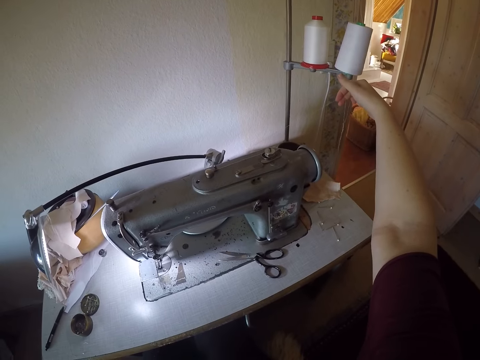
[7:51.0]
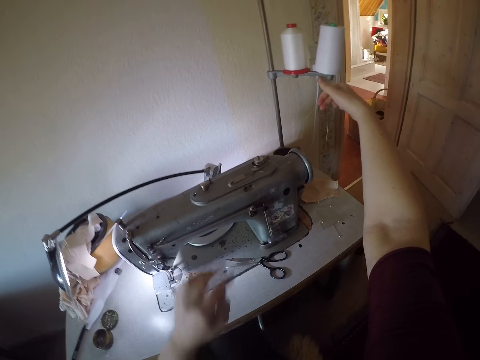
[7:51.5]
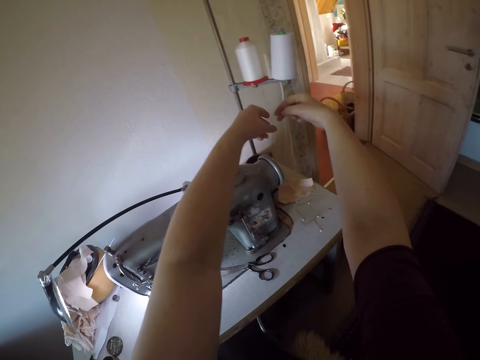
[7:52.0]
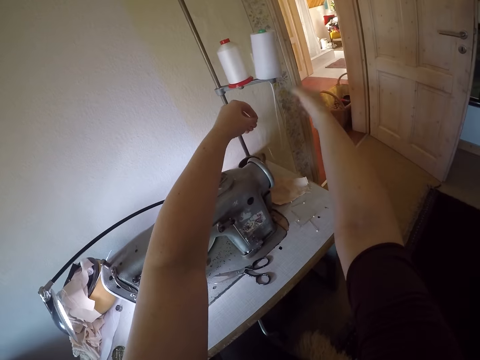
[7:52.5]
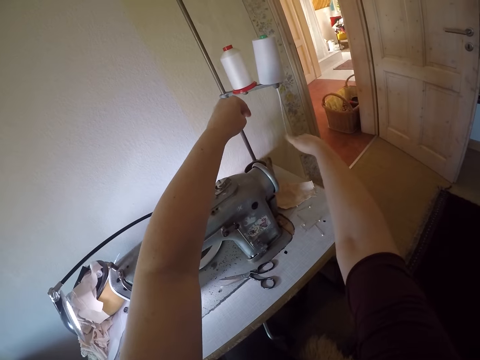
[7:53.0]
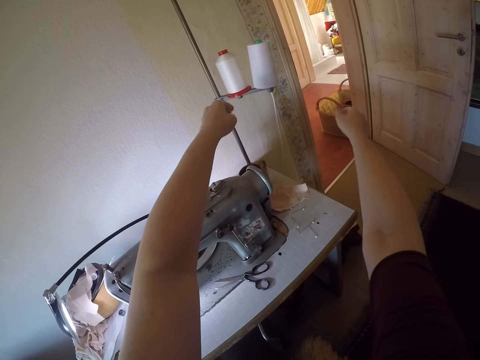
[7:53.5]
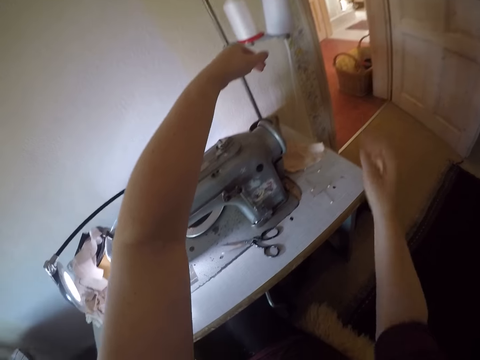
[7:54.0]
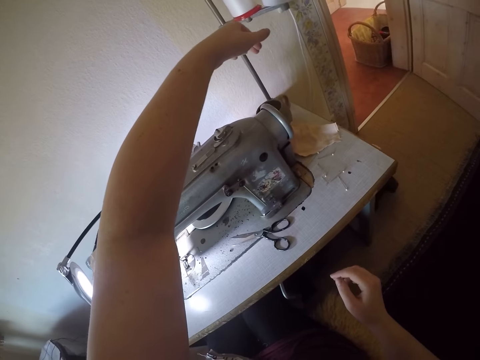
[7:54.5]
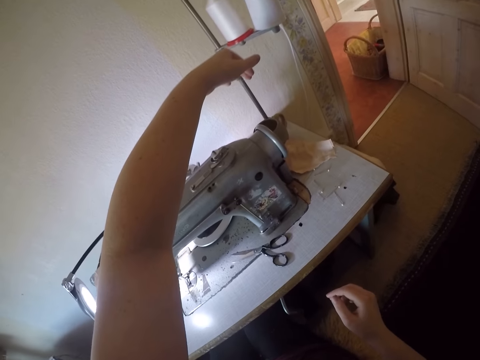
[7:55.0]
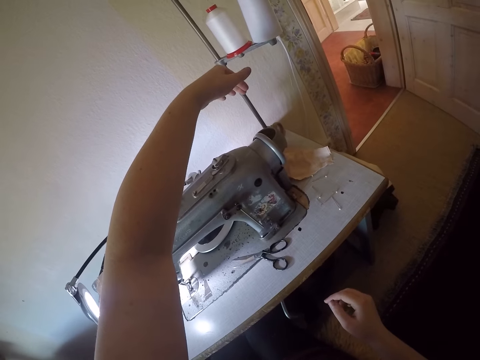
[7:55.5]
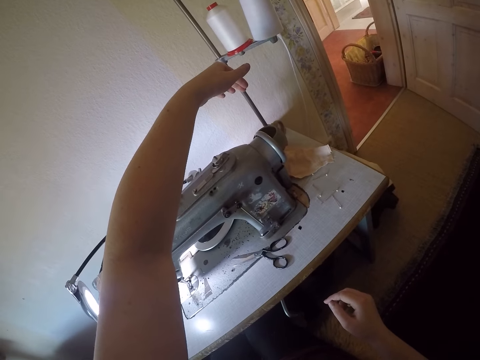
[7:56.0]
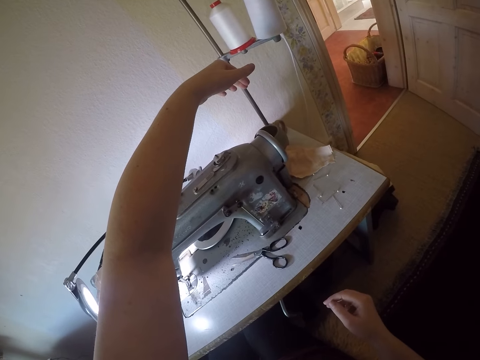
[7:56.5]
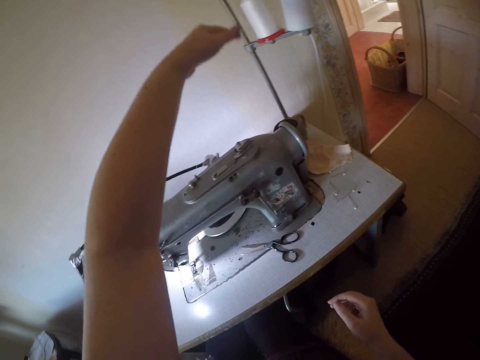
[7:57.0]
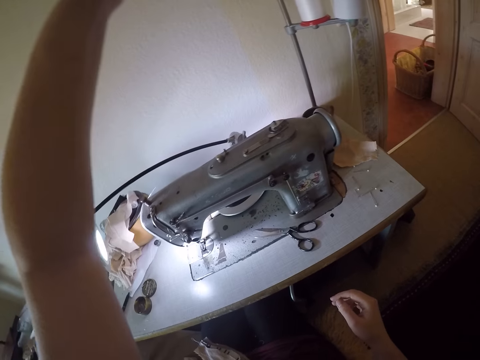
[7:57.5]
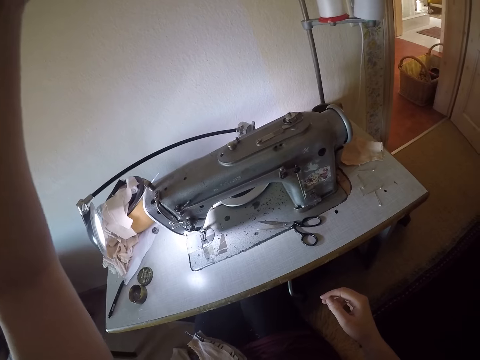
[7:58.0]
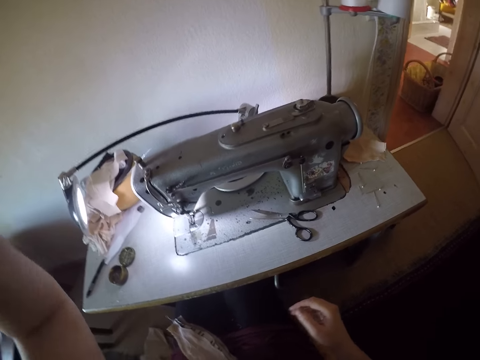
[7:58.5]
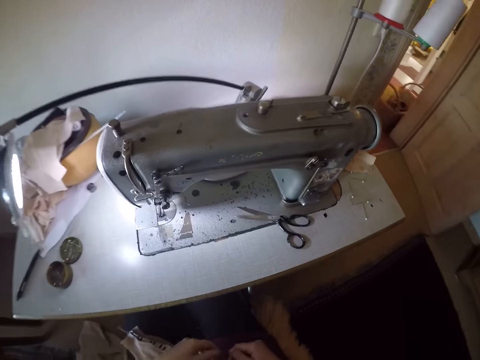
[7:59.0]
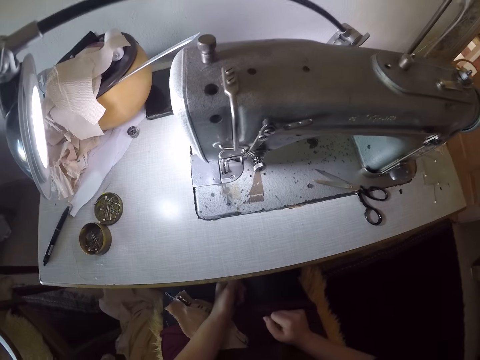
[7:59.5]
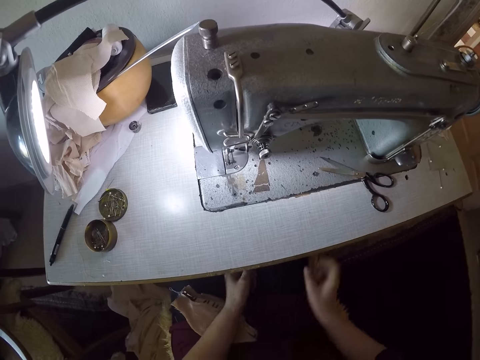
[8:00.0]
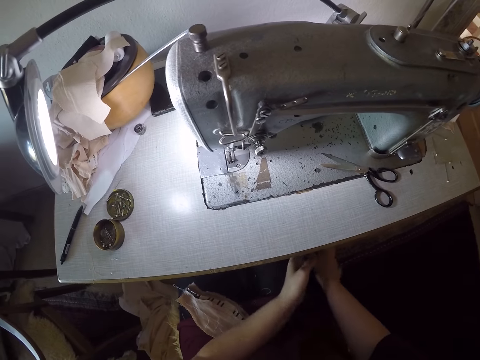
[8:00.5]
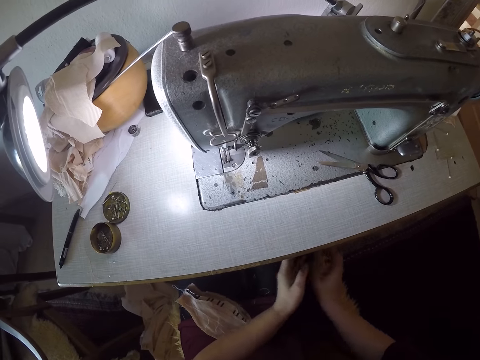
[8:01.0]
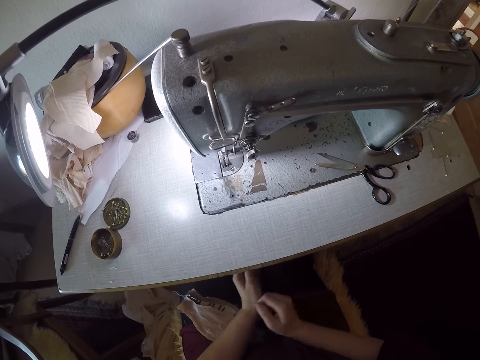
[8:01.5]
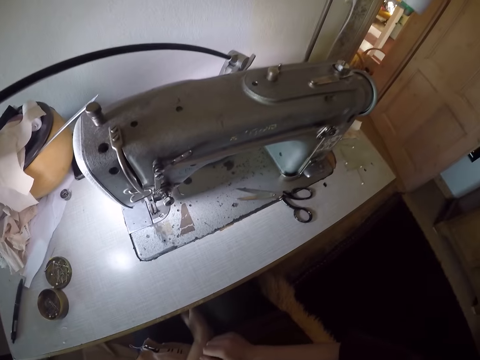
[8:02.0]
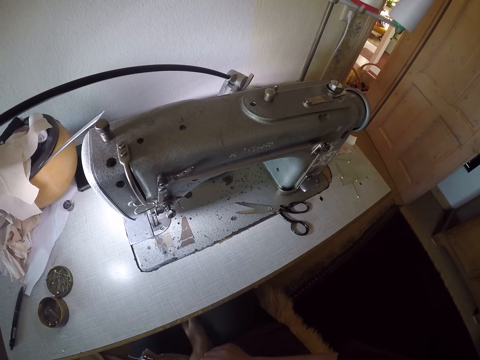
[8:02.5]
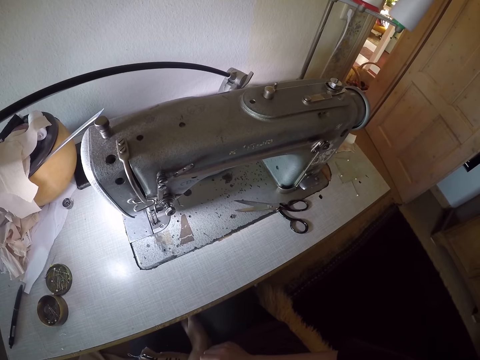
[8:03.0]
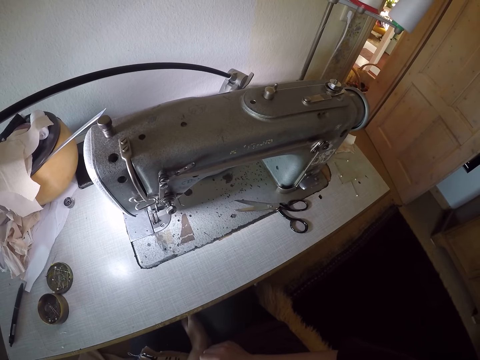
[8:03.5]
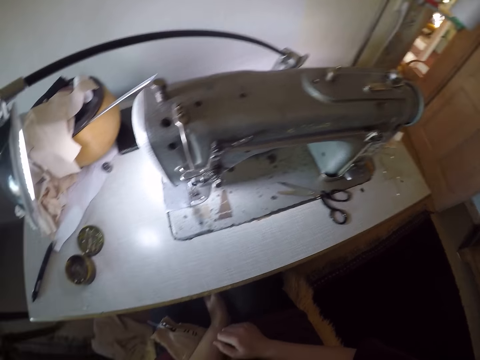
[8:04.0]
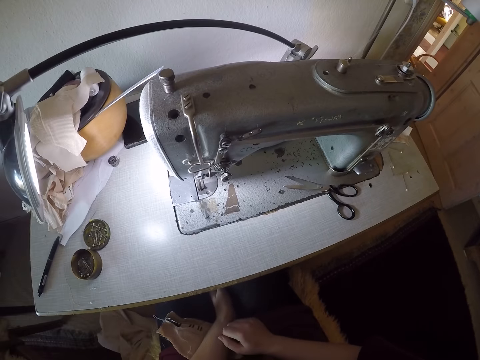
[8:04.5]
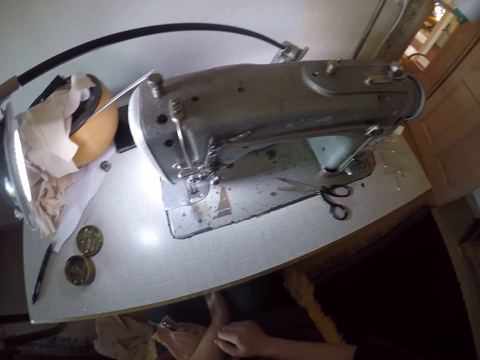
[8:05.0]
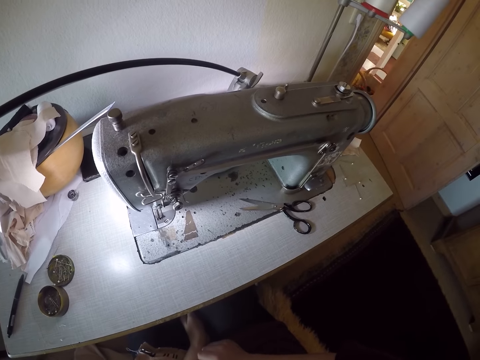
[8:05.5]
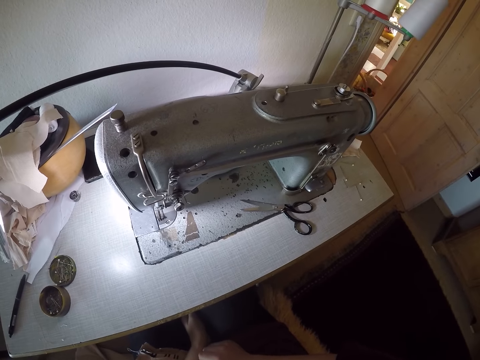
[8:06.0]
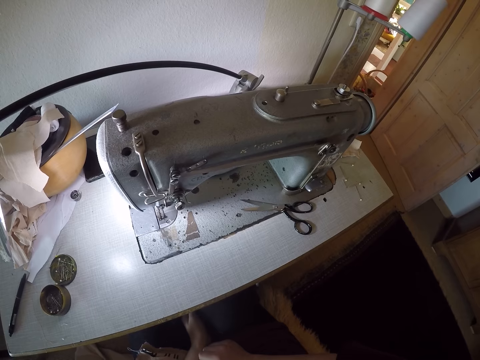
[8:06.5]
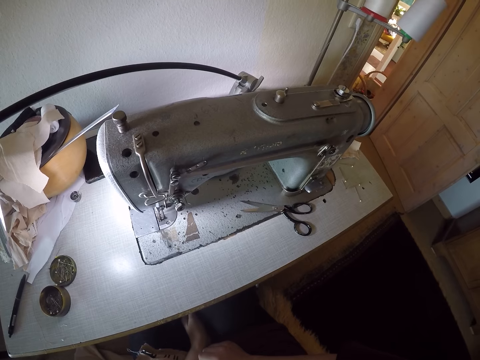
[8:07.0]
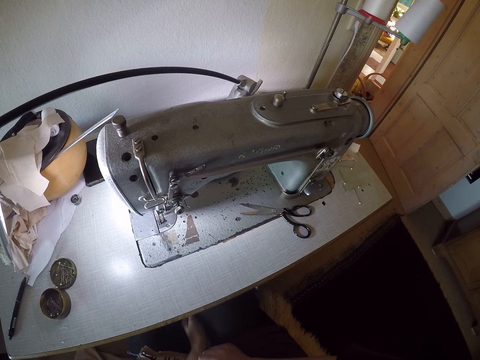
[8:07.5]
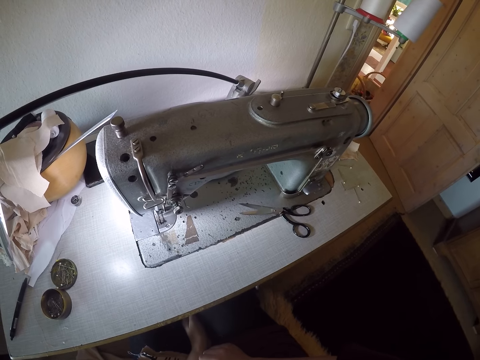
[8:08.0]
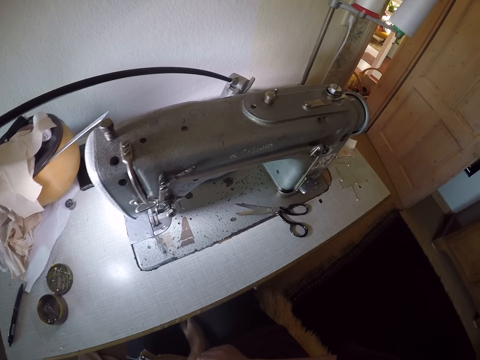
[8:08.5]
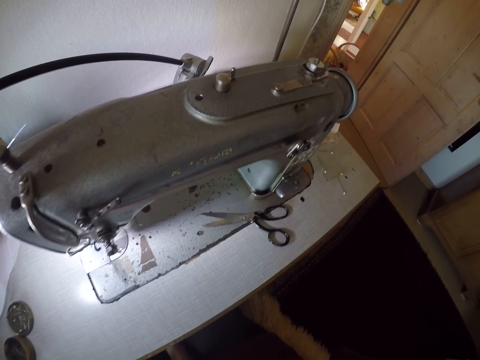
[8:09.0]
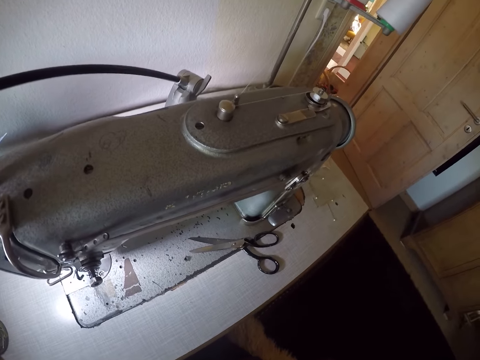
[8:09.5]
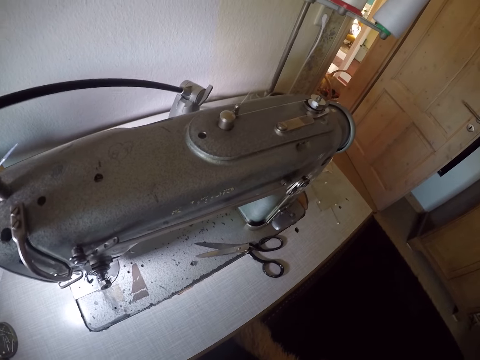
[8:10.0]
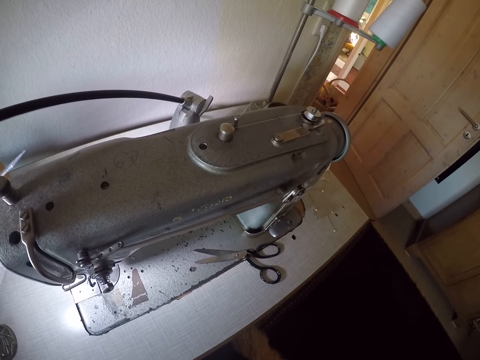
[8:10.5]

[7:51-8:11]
The camera wearer passes the thread from her right hand to her left hand. She holds the thread in the machine with her left hand. She moves her legs on the foot control of the sewing machine. She places her hands on her legs. She moves her legs on the foot control of the sewing machine again. She touches something. She stares at the sewing machine.

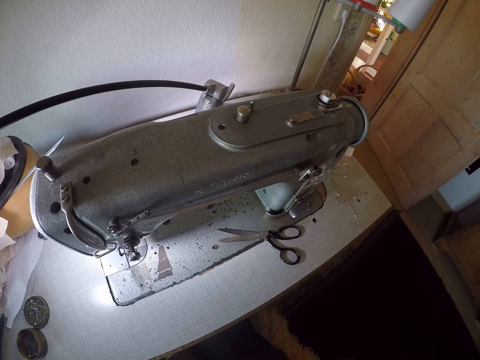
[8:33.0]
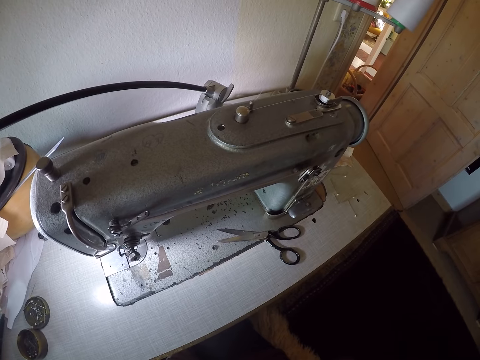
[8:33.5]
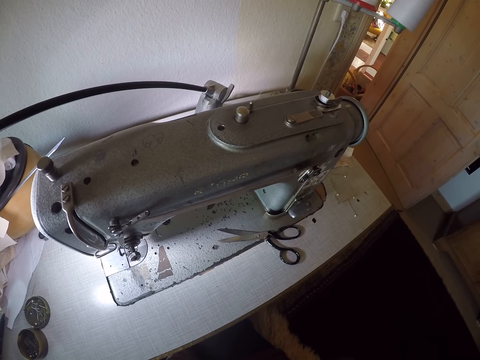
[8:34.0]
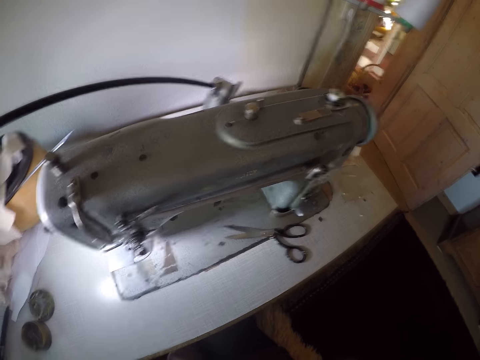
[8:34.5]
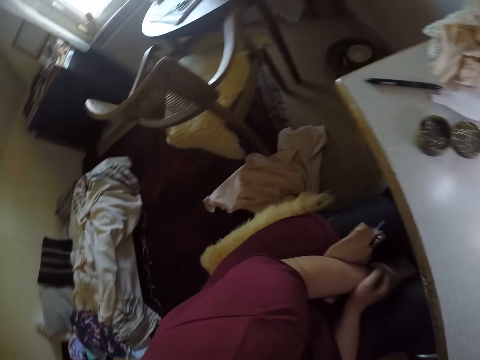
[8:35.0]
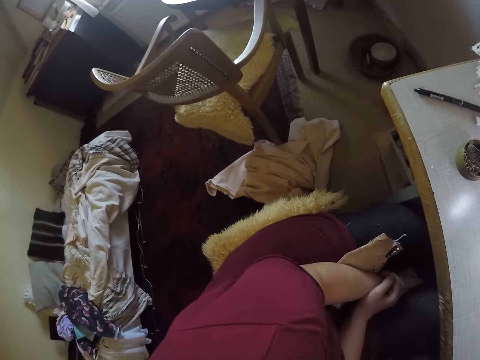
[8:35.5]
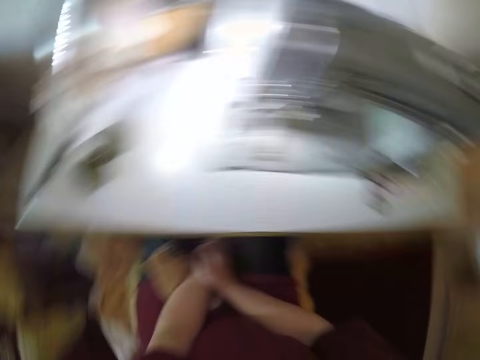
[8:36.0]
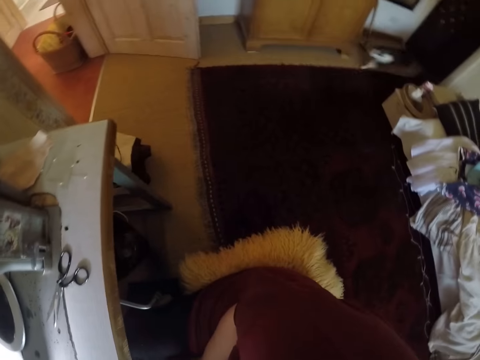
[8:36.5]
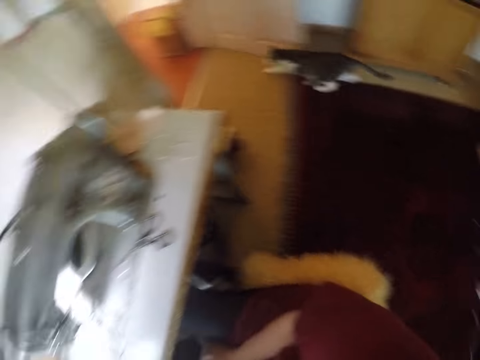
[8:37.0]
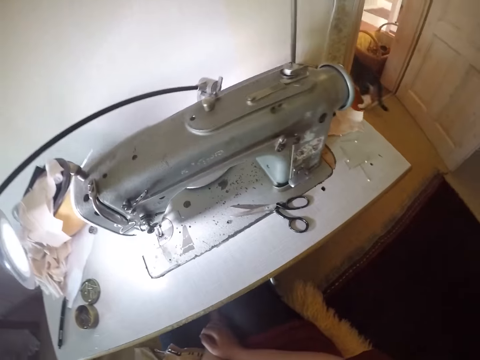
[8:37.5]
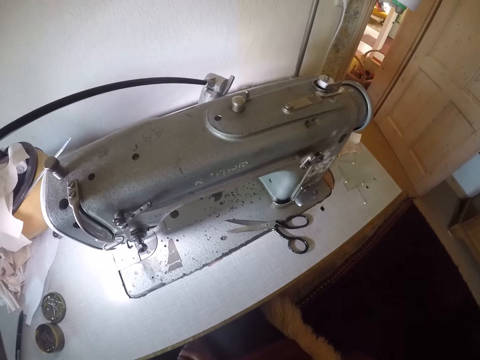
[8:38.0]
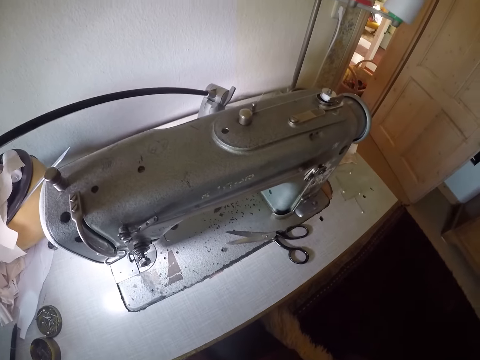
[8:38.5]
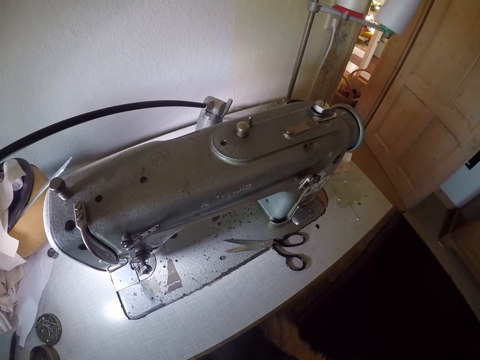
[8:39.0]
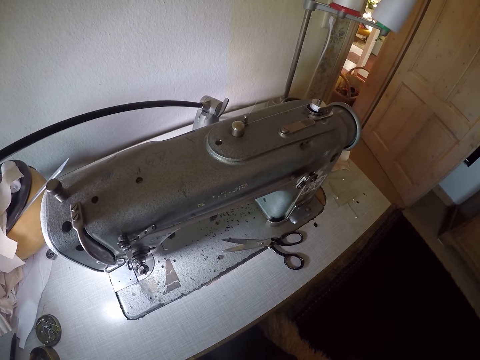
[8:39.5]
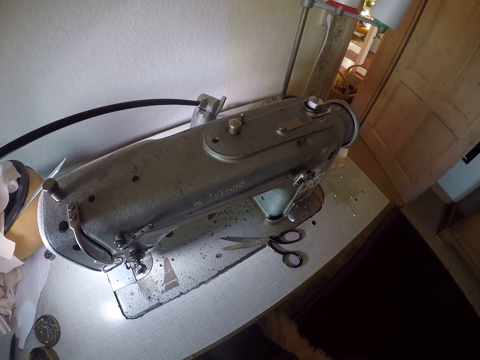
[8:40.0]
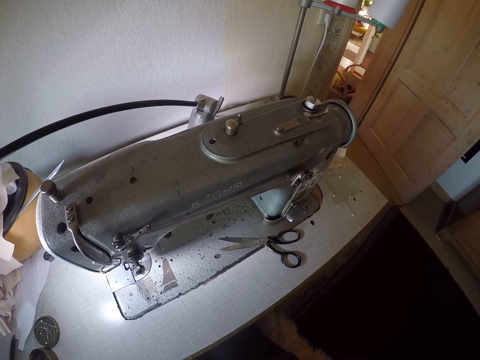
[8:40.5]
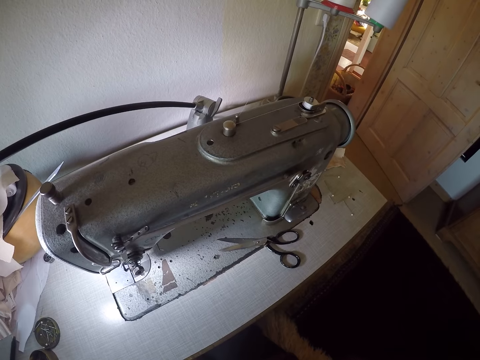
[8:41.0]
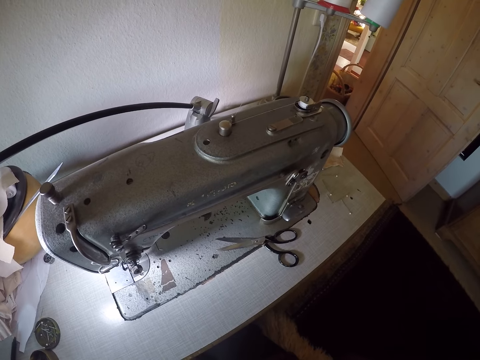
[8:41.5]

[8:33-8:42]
The camera wearer turns her head to the left. She turns her head to the right. She sees a cat run beside her. She moves her legs on the foot control of the sewing machine. She stares at the sewing machine.
